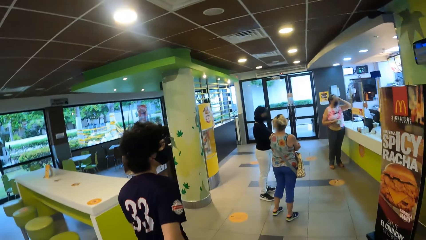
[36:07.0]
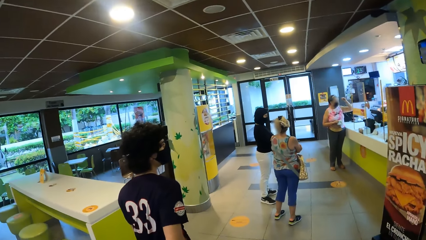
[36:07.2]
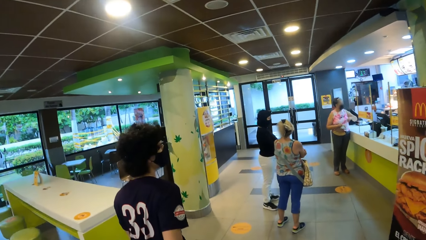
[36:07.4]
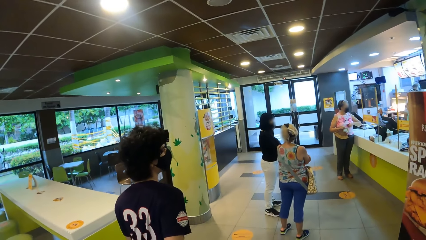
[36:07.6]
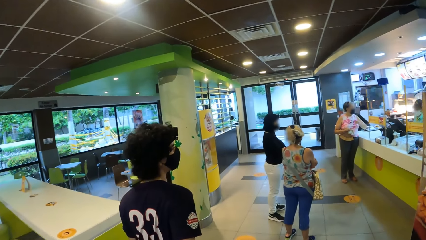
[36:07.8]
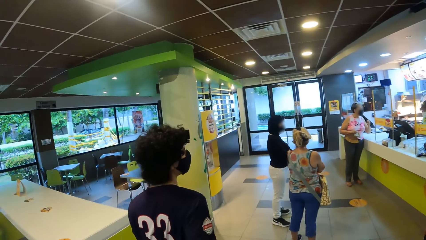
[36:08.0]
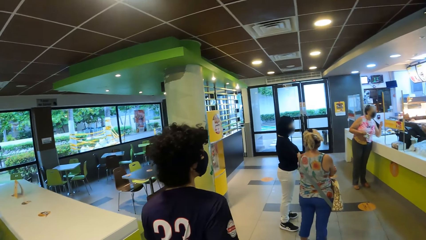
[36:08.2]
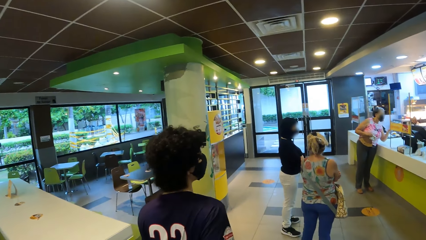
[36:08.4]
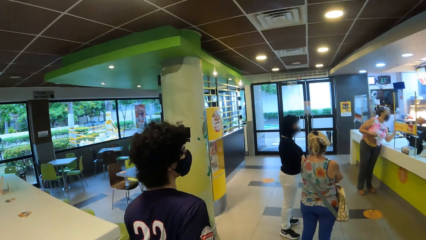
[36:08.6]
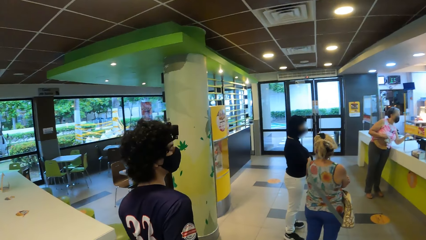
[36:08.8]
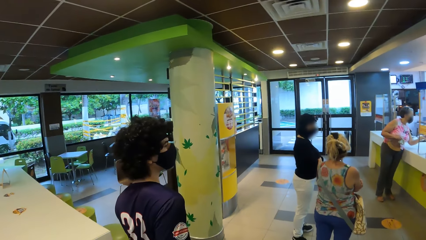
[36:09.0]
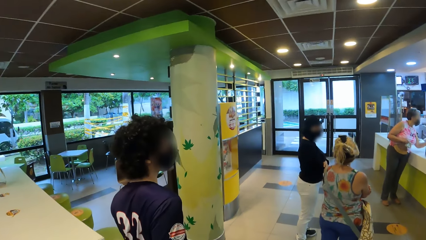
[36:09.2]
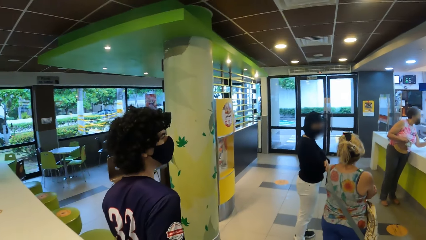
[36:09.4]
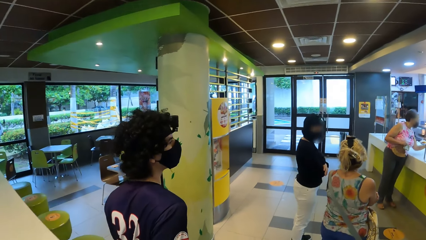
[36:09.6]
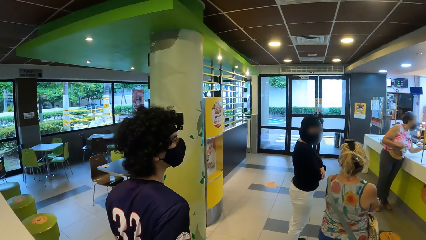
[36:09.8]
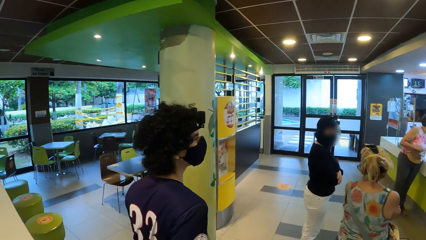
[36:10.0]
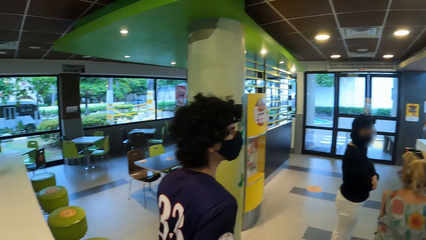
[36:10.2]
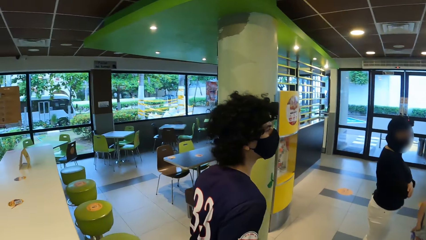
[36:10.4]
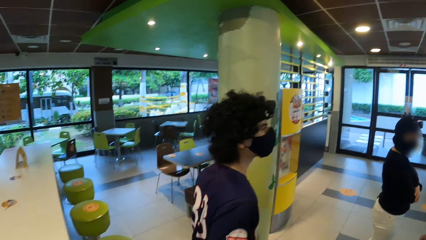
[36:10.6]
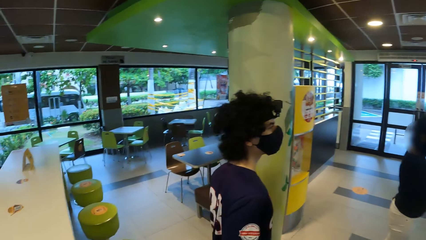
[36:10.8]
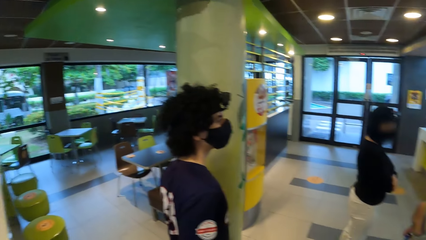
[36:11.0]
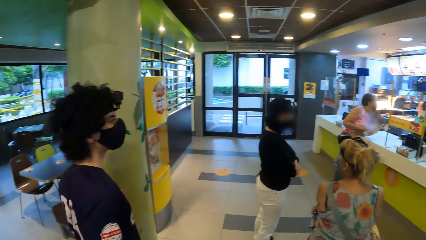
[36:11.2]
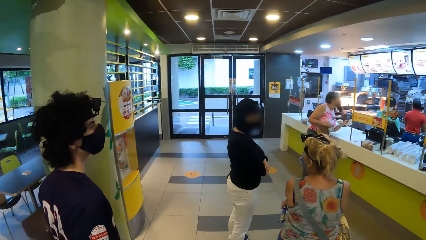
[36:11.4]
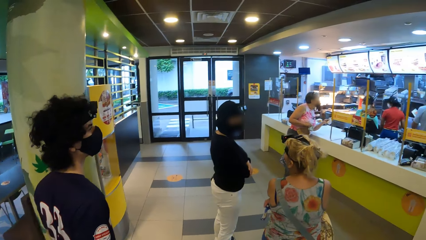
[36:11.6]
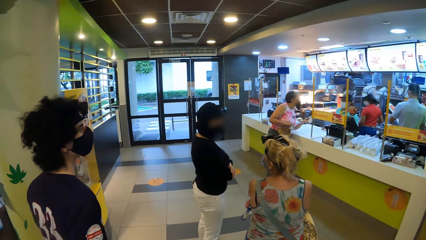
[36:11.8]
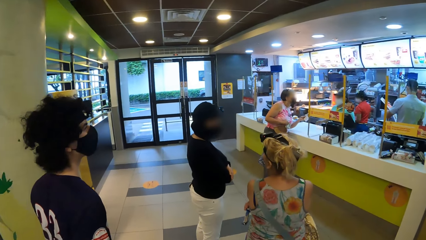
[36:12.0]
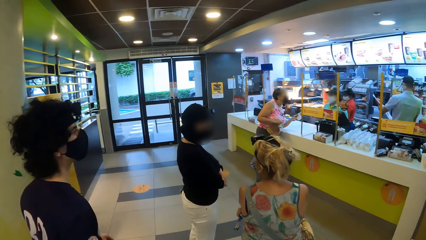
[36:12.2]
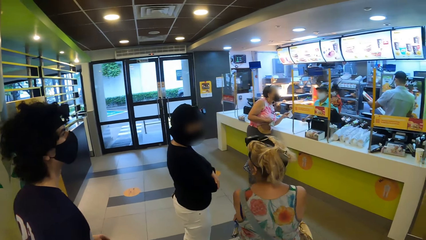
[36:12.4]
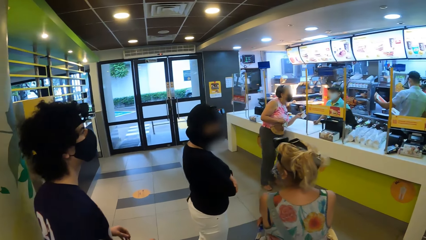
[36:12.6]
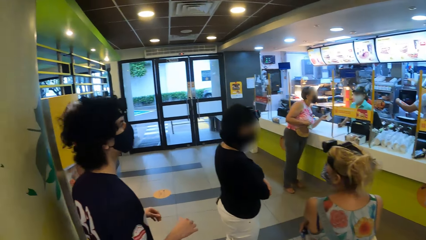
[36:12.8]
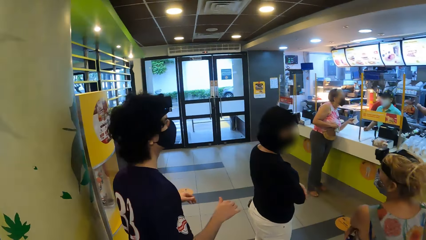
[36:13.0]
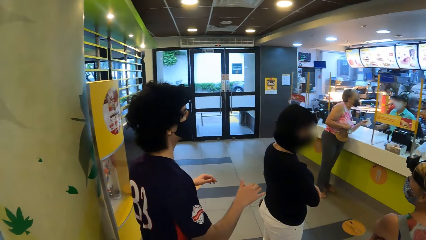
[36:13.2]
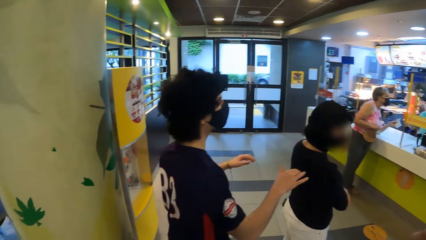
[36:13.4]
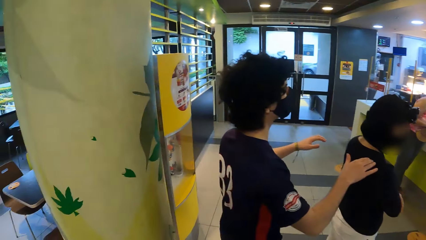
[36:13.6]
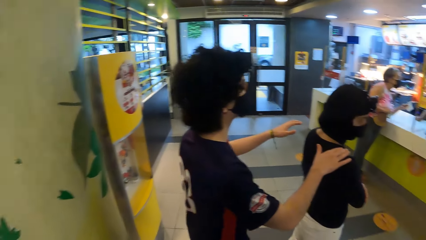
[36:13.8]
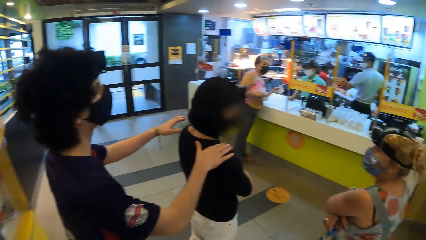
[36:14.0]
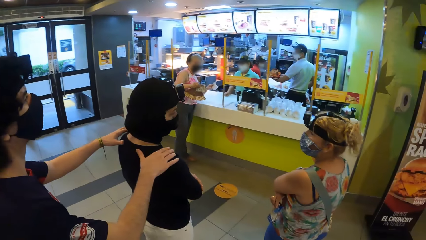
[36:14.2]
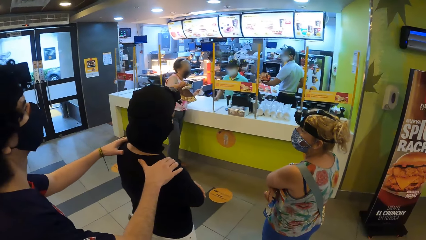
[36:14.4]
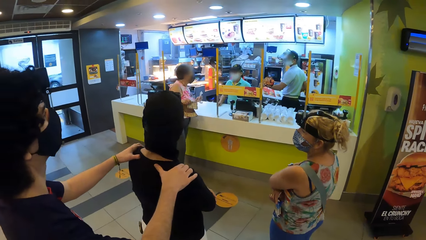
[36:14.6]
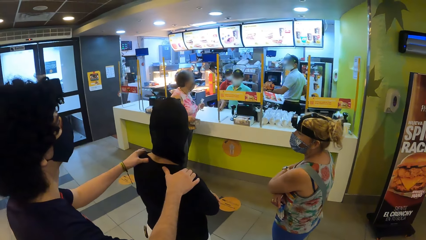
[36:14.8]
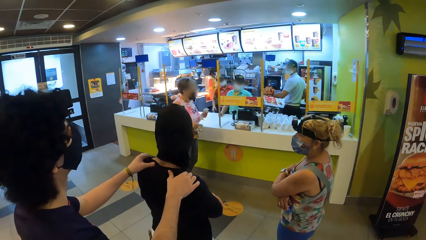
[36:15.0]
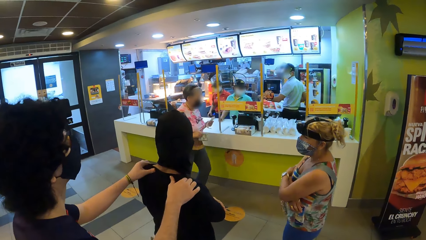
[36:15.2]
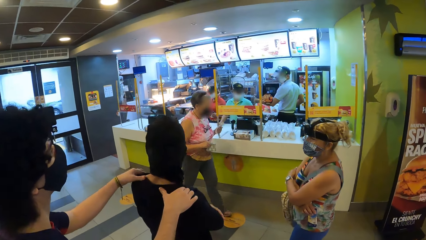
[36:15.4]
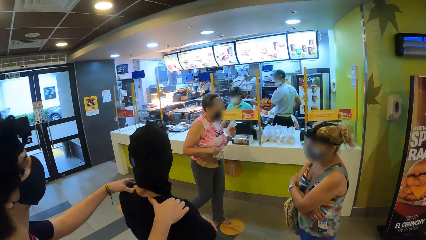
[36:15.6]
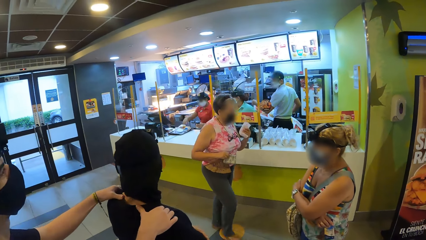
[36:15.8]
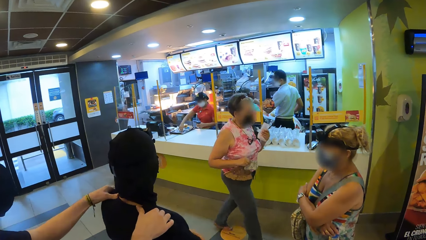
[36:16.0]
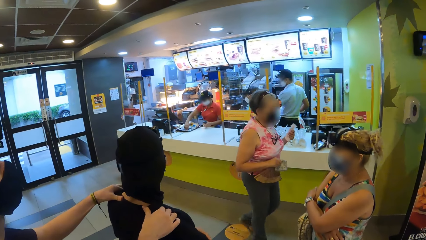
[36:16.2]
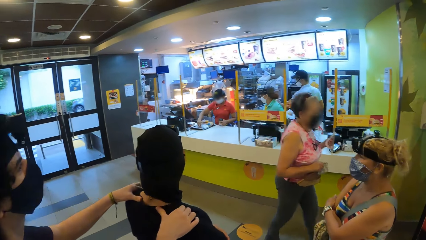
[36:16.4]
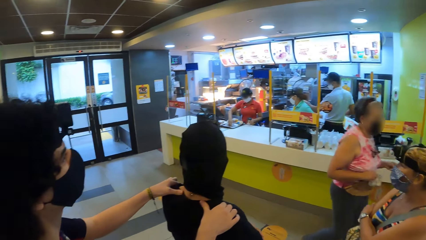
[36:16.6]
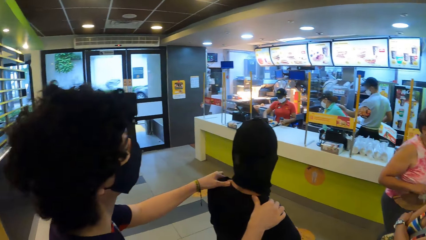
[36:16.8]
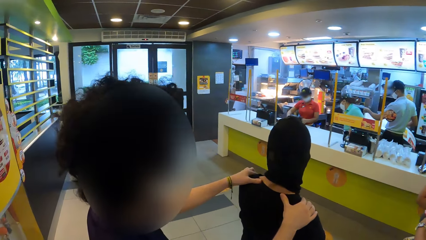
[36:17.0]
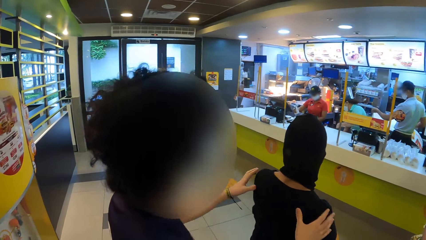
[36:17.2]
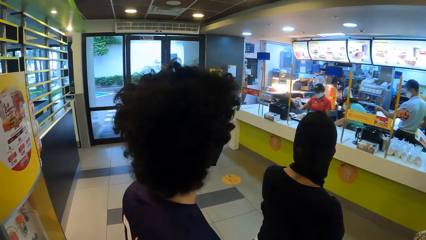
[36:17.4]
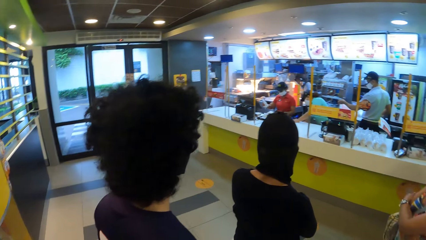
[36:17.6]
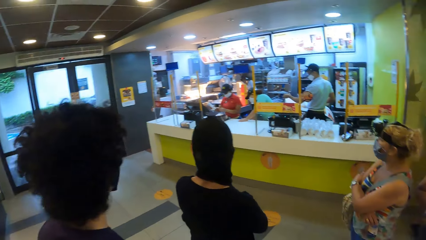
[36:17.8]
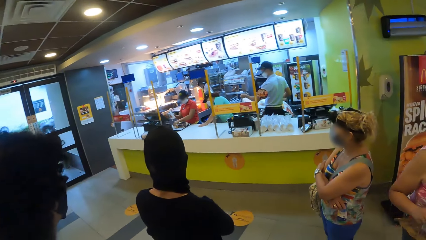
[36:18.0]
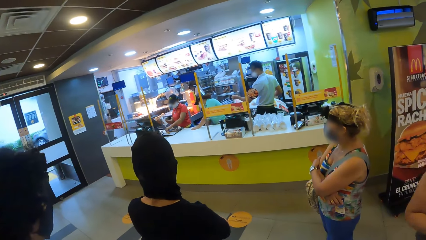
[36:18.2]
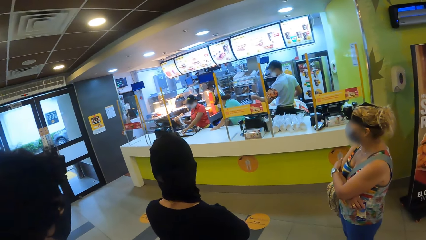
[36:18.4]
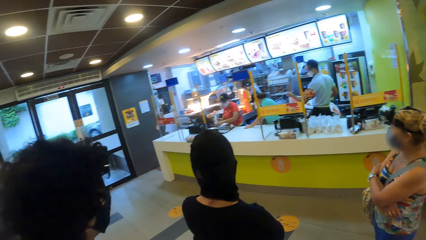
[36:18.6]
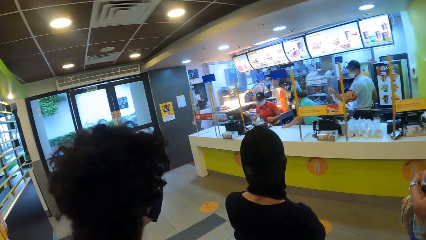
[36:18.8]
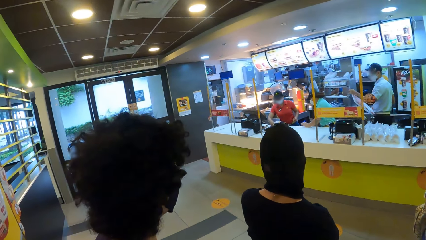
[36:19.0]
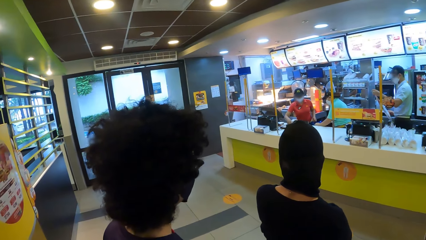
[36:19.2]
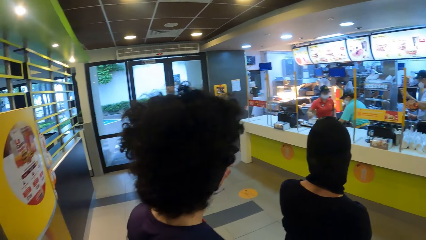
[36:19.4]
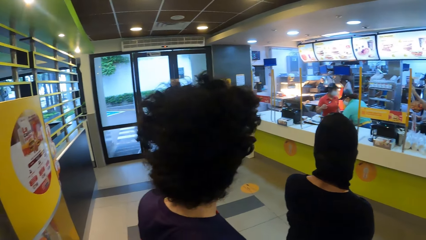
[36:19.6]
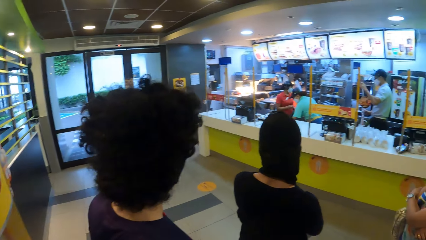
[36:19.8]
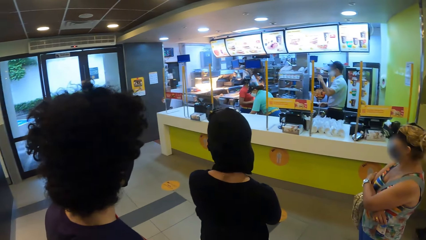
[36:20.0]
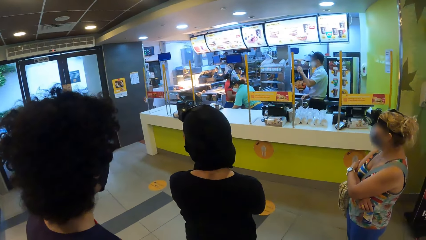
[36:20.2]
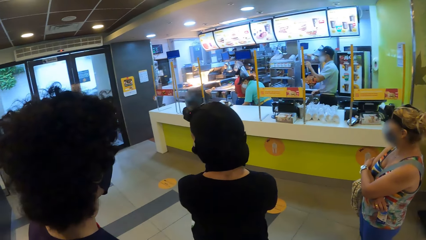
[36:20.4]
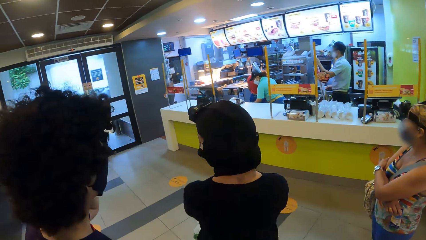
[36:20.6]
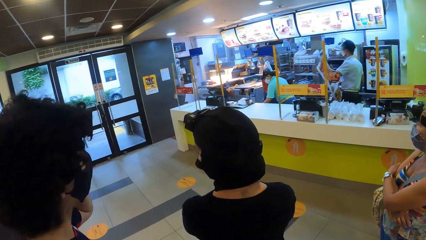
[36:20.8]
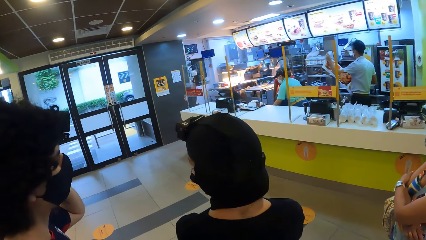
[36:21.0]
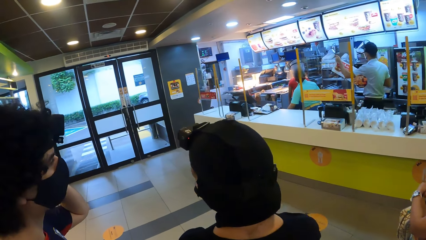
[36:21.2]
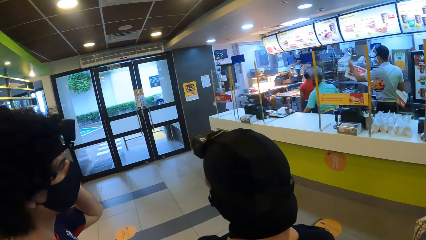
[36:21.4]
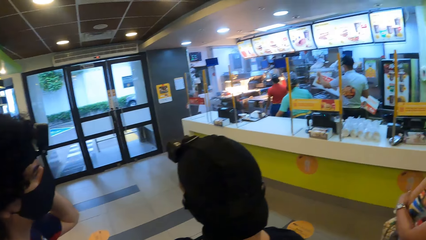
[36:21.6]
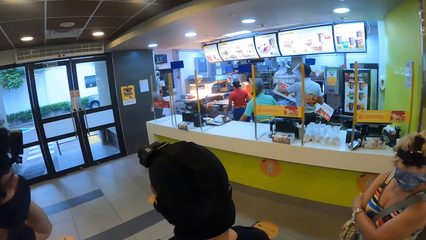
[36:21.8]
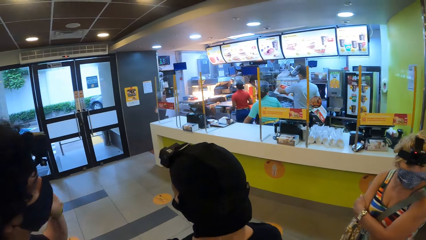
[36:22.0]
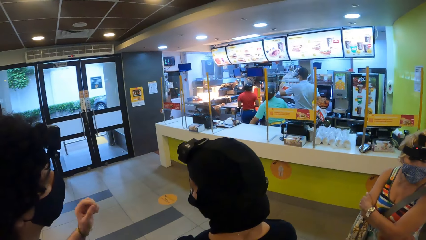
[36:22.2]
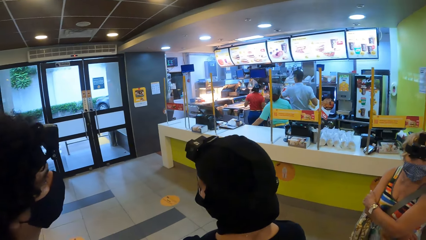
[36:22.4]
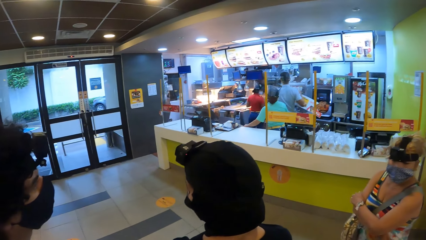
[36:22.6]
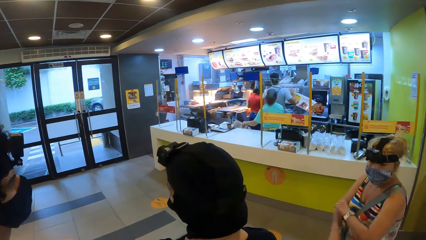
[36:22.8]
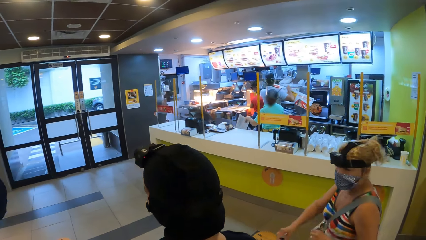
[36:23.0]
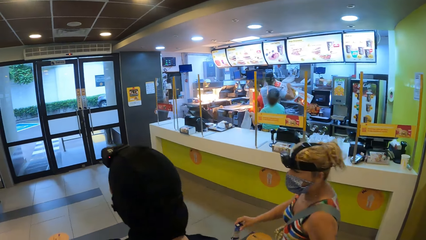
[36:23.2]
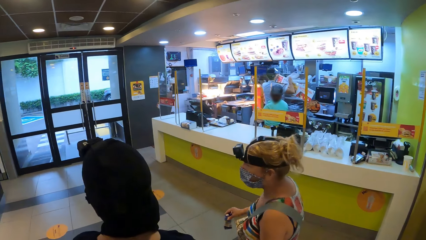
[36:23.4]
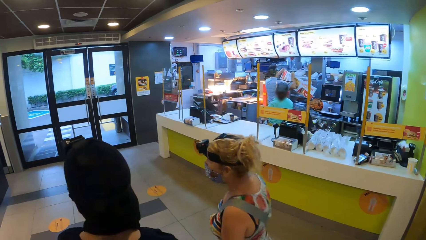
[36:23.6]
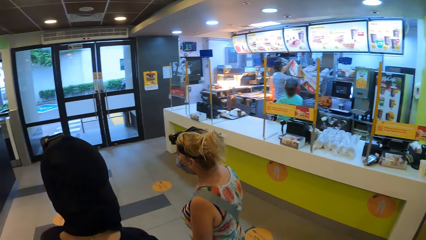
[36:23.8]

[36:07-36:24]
A lady interacts with another lady. The camera wearer looks around. A third lady interacts with a cashier. A man puts a hand on the first lady. The camera wearer looks around the restaurant.
